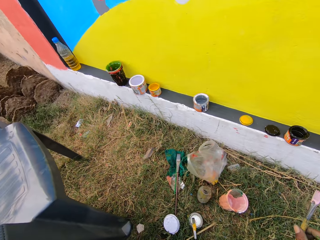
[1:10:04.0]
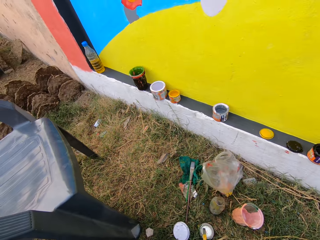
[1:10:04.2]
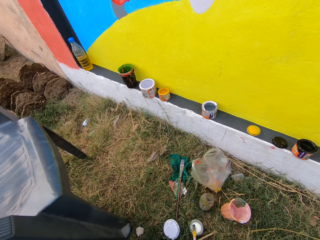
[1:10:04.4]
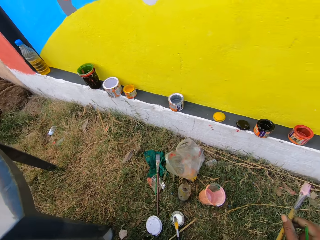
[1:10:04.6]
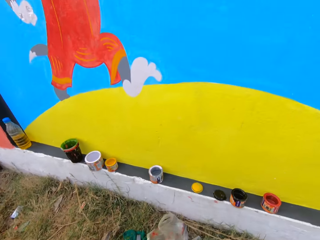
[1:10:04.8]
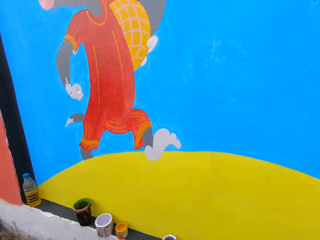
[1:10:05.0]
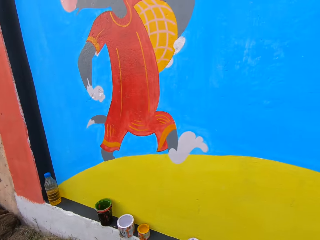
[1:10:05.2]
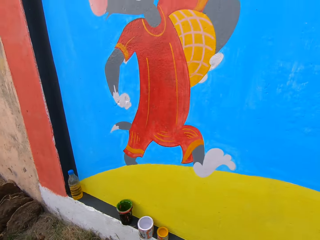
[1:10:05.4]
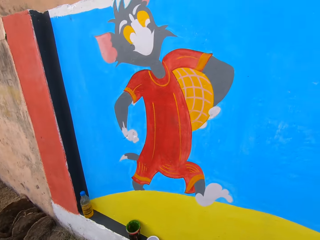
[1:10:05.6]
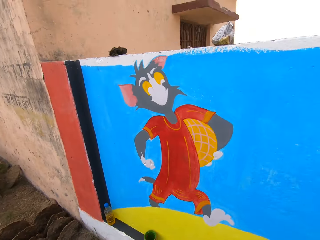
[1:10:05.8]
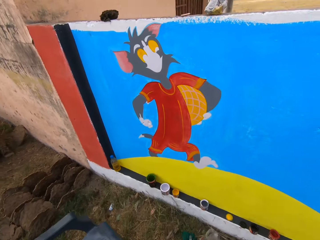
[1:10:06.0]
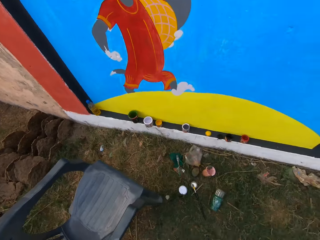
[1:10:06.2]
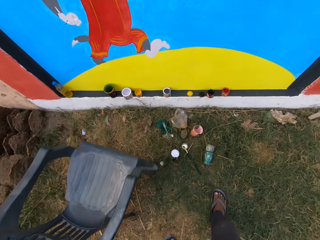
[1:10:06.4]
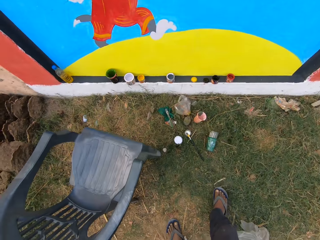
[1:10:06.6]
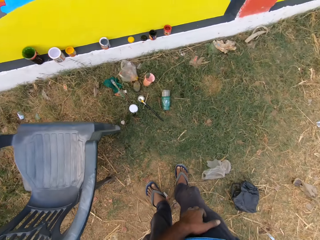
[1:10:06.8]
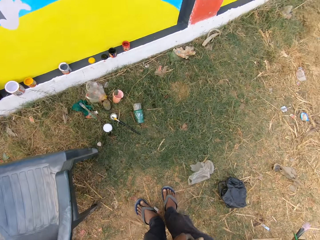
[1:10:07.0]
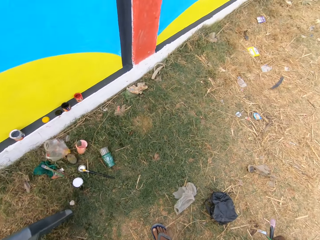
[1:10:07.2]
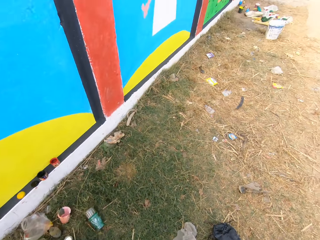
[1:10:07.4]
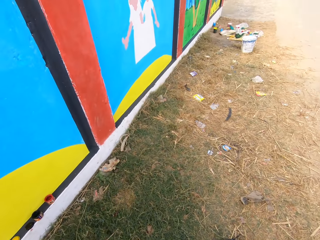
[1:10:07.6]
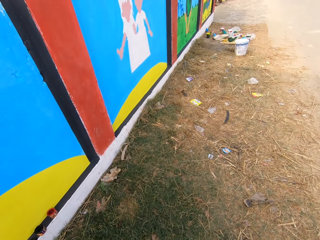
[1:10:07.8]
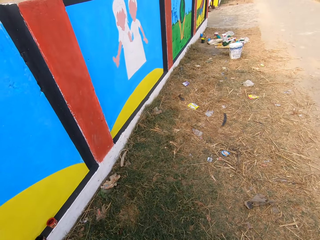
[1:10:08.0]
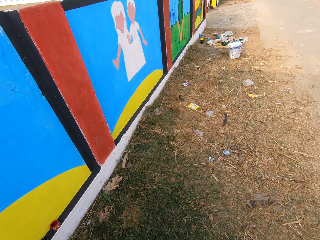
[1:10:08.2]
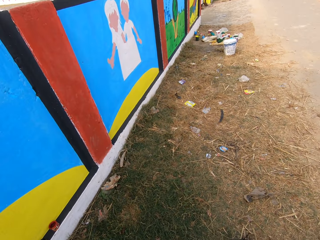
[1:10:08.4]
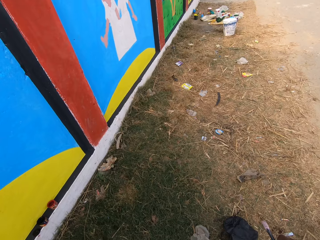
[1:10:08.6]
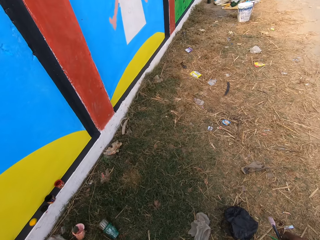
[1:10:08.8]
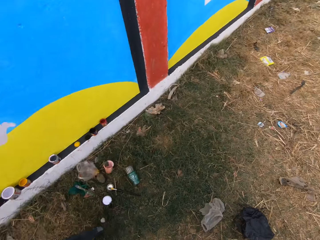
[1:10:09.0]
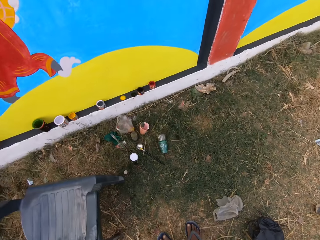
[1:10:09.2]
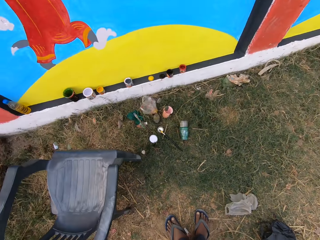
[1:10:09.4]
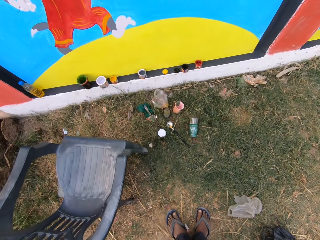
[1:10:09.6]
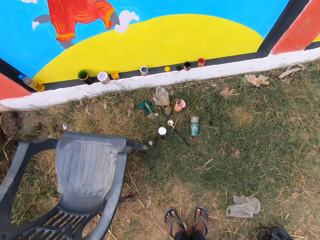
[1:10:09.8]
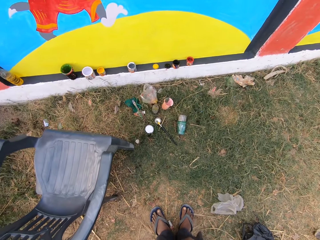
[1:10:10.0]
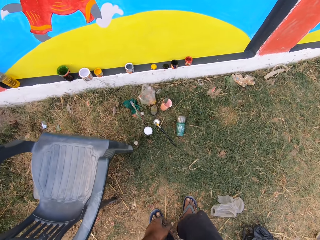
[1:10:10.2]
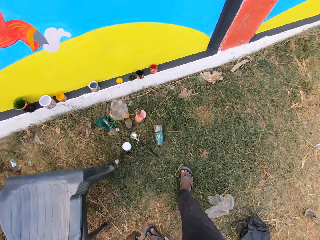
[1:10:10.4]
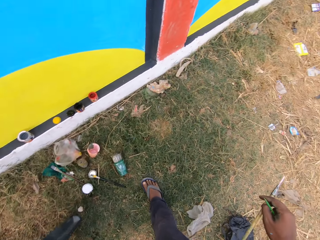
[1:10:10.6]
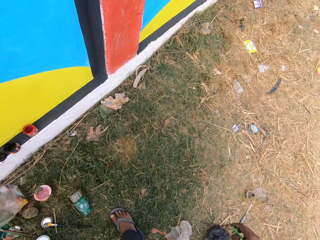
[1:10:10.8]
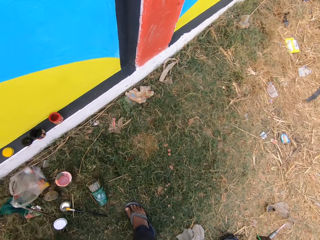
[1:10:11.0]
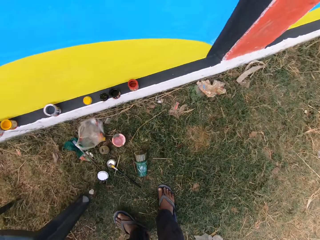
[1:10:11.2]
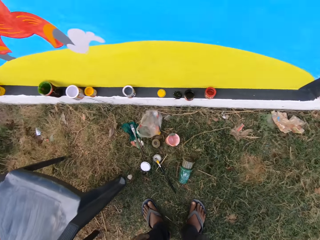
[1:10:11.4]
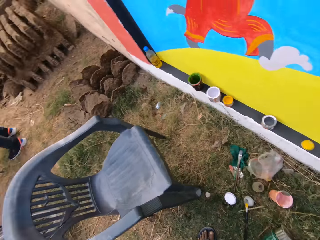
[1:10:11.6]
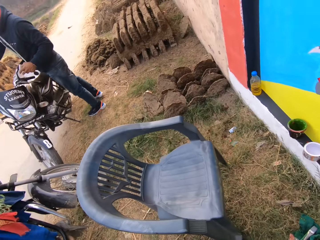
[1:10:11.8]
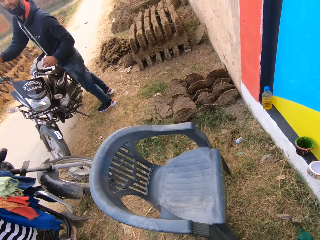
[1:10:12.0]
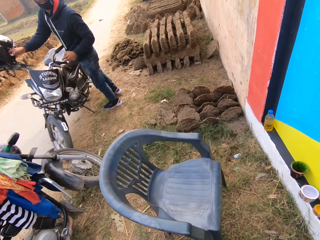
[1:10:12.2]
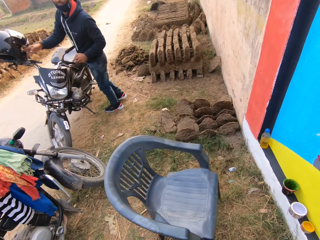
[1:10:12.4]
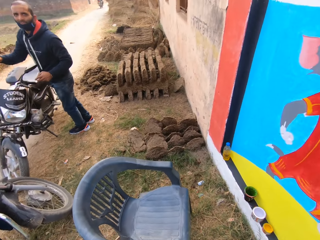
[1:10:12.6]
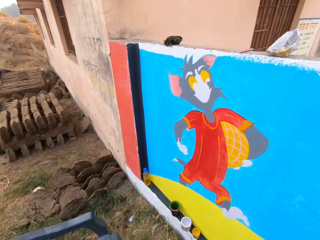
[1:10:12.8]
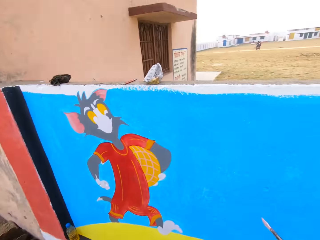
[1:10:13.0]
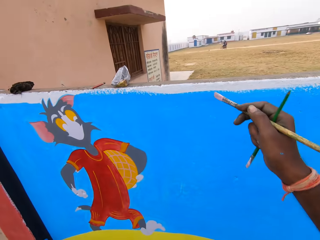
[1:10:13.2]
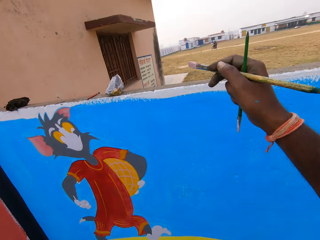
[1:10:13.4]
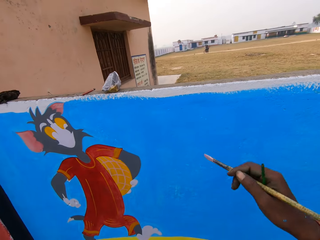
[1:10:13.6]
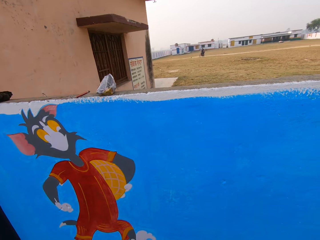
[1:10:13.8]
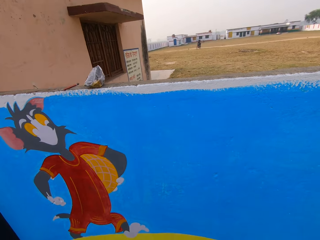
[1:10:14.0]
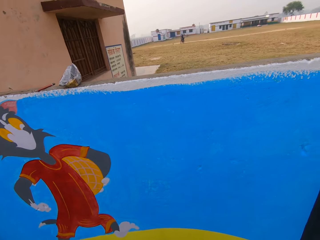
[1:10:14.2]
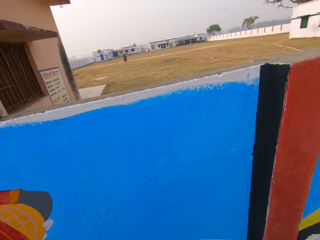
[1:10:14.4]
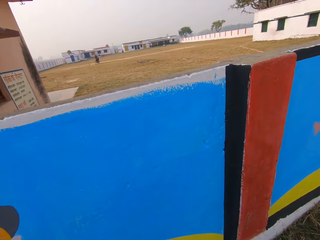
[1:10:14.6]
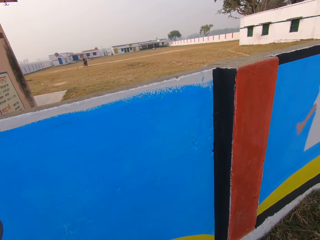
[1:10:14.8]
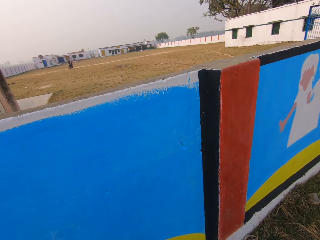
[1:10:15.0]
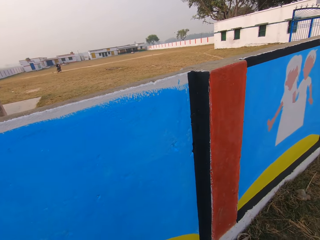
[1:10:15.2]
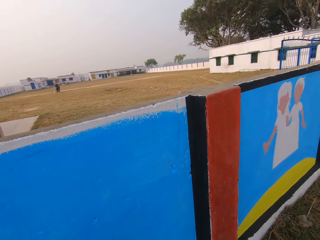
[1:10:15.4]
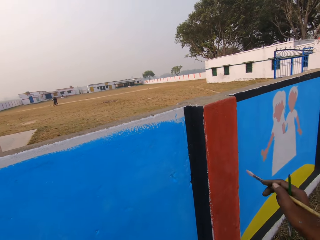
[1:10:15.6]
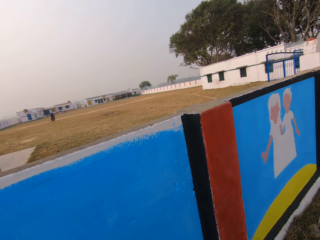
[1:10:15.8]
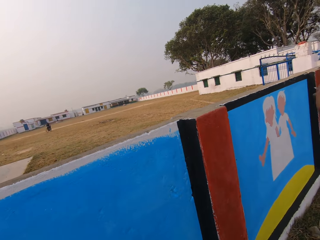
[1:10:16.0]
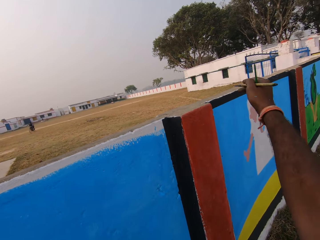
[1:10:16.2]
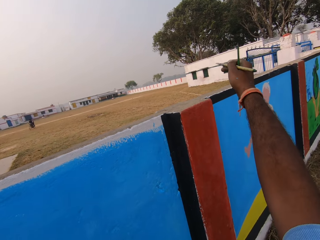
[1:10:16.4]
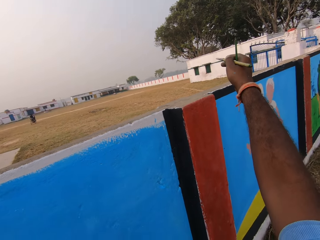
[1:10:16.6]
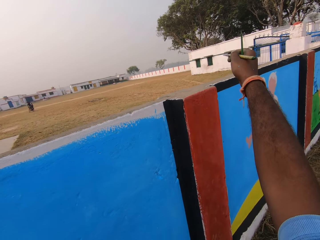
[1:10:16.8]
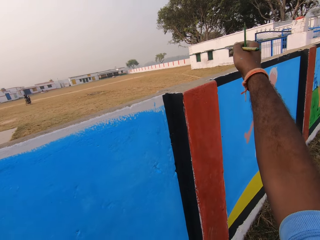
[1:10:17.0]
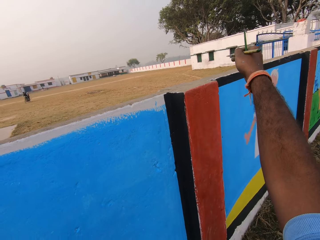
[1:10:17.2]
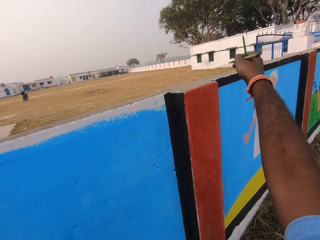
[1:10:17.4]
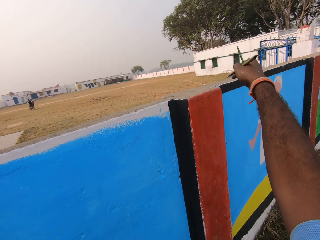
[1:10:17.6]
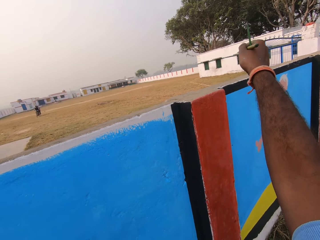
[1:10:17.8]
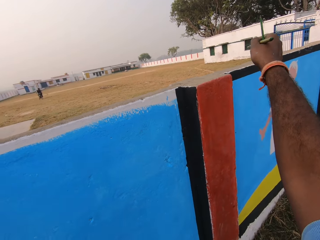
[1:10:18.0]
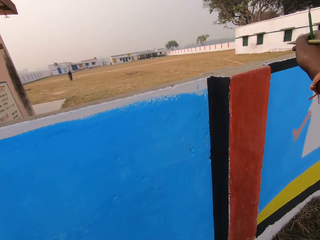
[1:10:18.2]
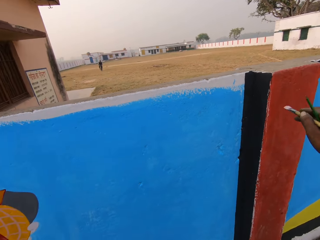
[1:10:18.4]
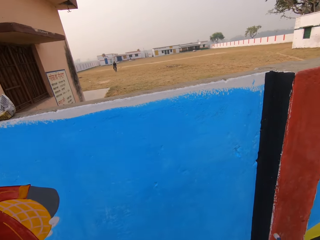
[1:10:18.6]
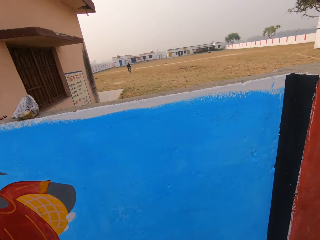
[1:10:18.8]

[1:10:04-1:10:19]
The camera wearer looks around. A man stands next to a motorbike. The camera wearer interacts with a man. He gestures with his right hand. Another man rides the motorbike in the field. The camera wearer moves a hand.

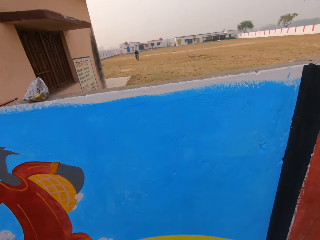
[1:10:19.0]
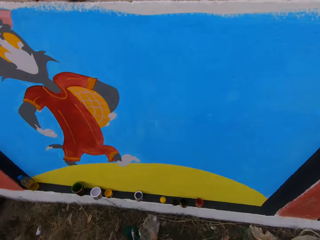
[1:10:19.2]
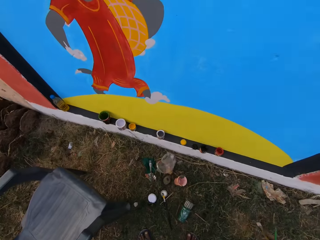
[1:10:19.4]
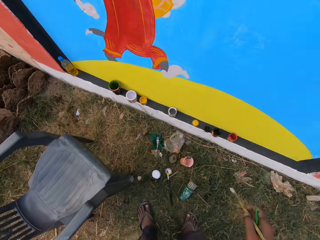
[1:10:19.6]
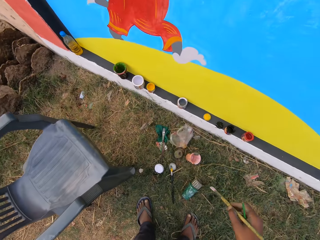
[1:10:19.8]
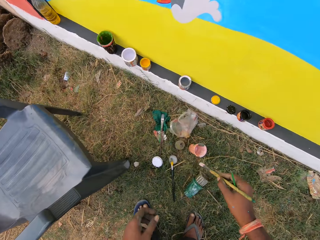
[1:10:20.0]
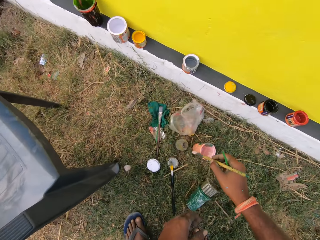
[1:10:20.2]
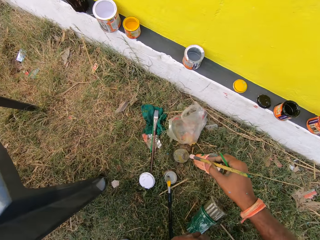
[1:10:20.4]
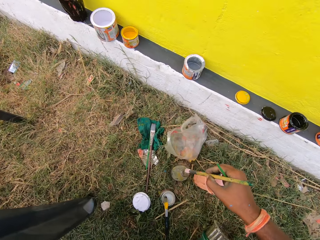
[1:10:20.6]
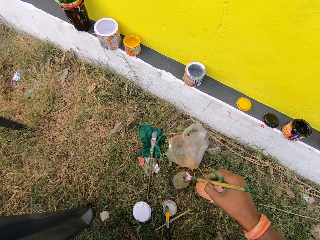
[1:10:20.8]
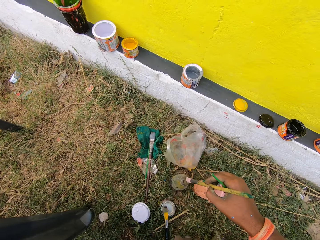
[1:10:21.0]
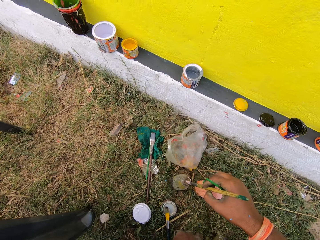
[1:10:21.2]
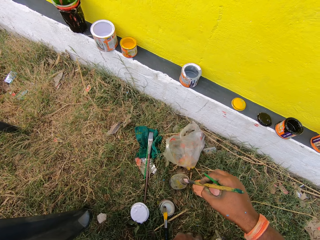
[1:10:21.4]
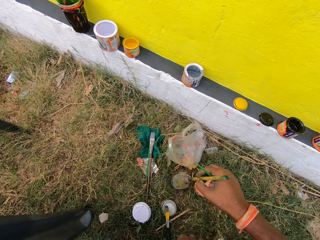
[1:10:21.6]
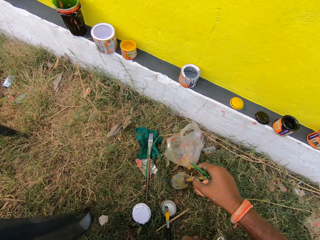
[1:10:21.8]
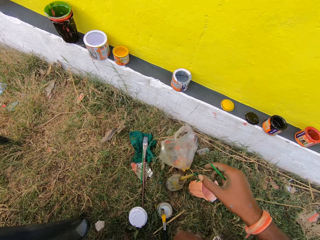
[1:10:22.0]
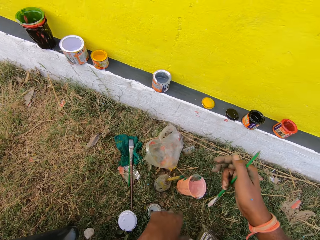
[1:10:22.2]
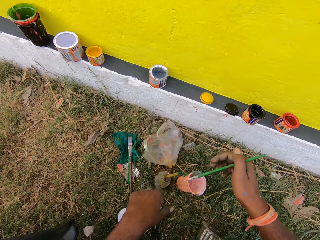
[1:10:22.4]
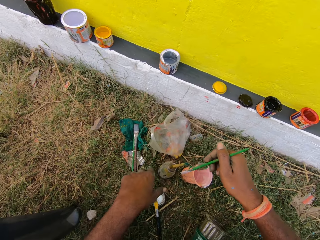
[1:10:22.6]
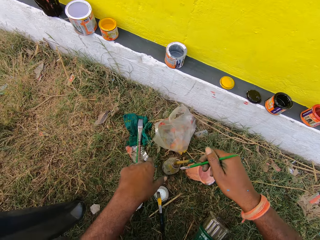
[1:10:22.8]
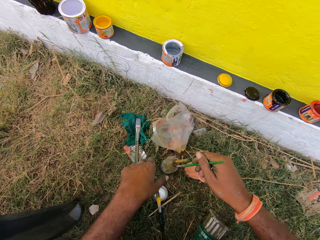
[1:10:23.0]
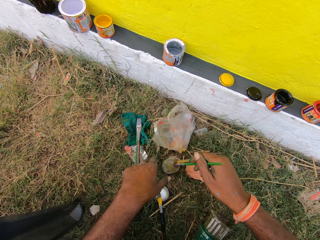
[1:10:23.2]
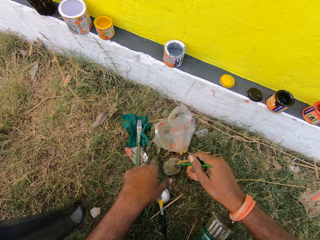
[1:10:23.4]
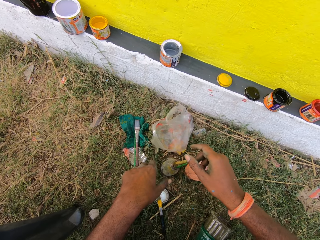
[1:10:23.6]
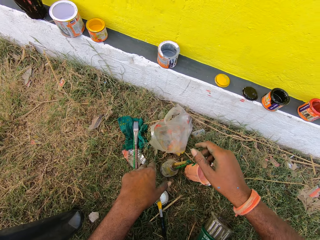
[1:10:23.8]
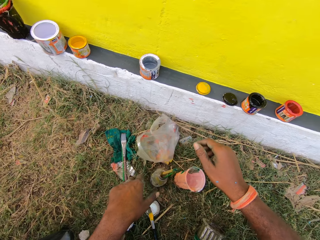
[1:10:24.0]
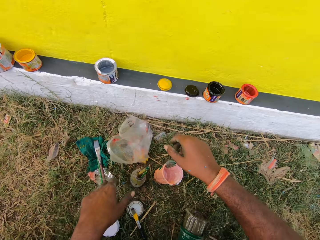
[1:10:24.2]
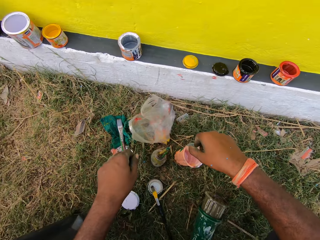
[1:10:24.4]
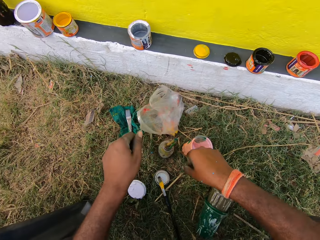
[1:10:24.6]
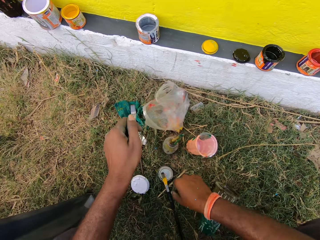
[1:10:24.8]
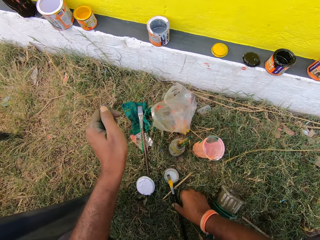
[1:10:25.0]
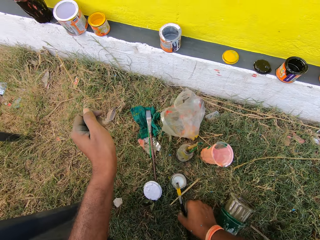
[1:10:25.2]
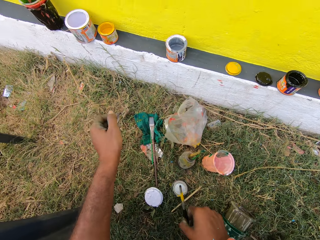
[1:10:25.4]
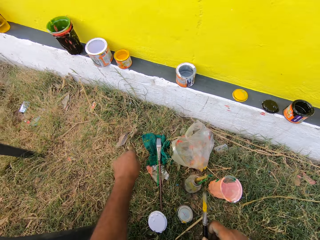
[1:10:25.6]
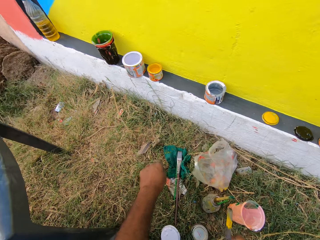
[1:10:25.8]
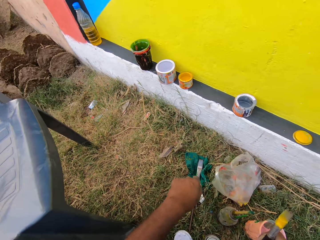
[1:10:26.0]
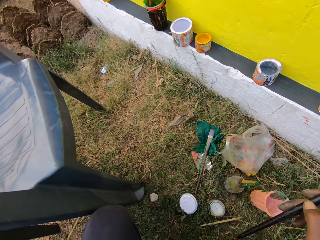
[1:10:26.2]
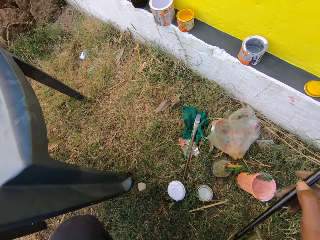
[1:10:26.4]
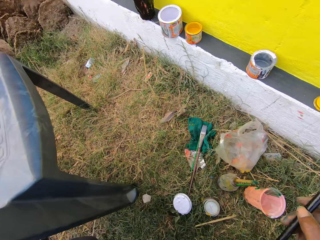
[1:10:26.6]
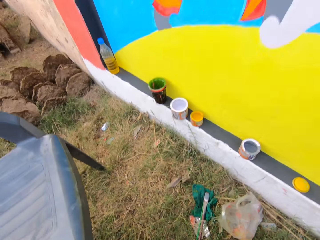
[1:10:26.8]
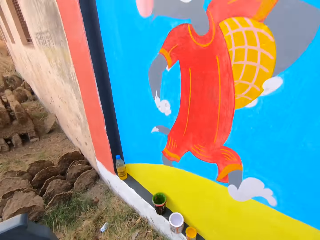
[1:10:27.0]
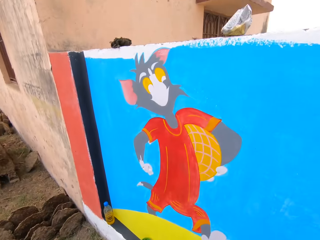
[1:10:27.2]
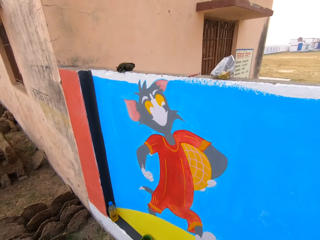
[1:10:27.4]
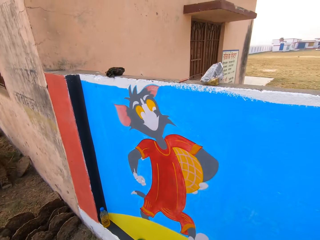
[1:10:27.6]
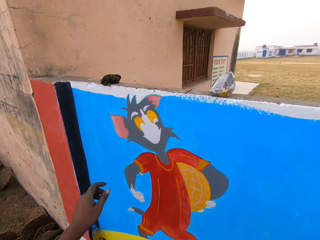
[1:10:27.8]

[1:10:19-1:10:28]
The camera wearer puts the painting brush in a bottle. He puts the second painting brush in the bottle. He picks up a black paint brush on the floor with his right hand.
